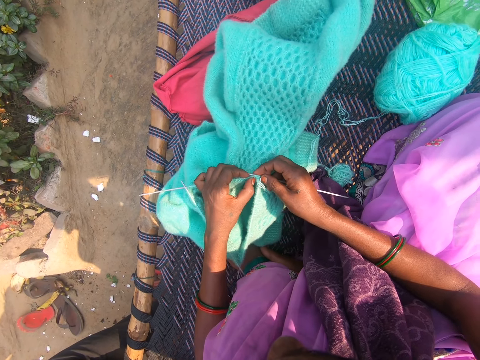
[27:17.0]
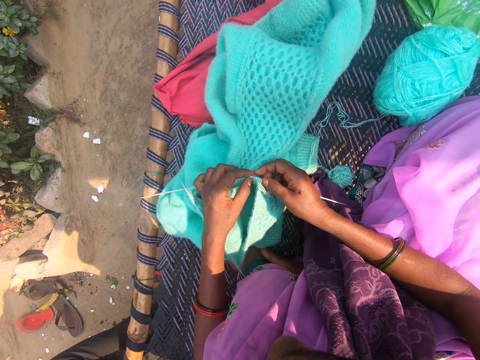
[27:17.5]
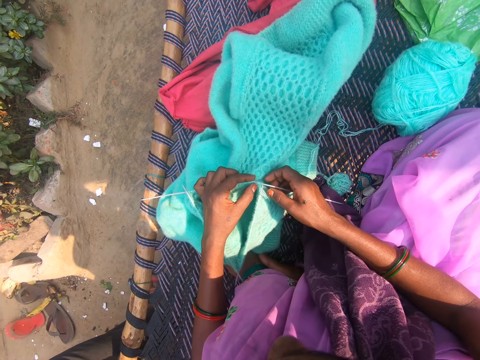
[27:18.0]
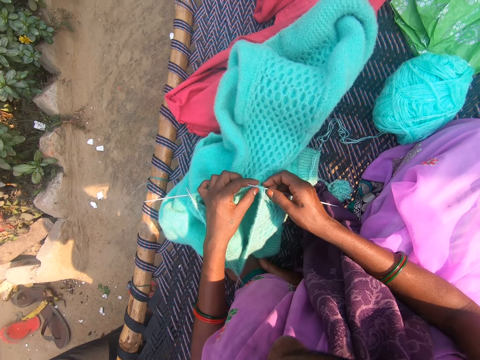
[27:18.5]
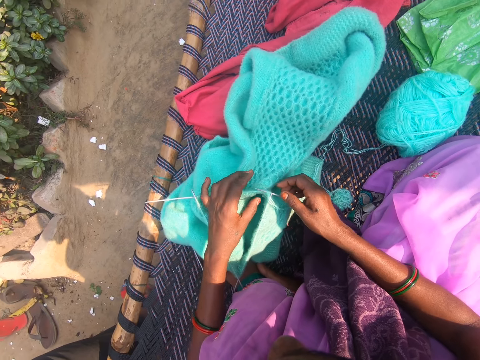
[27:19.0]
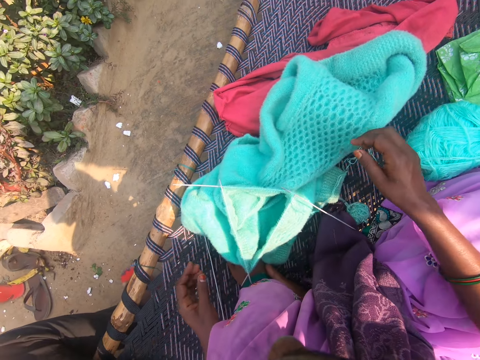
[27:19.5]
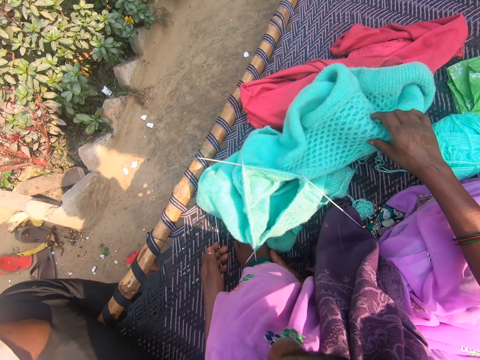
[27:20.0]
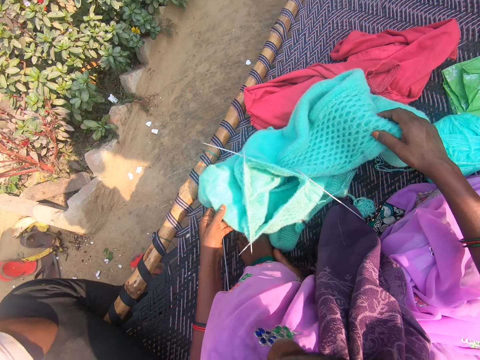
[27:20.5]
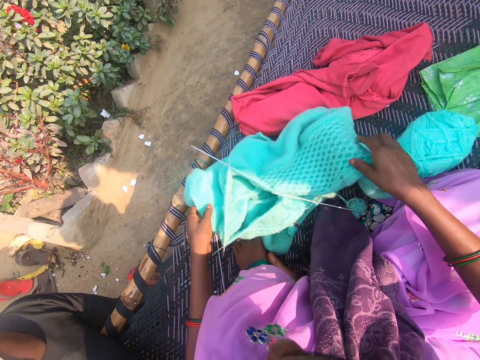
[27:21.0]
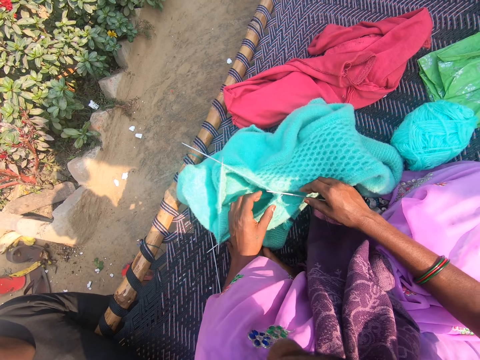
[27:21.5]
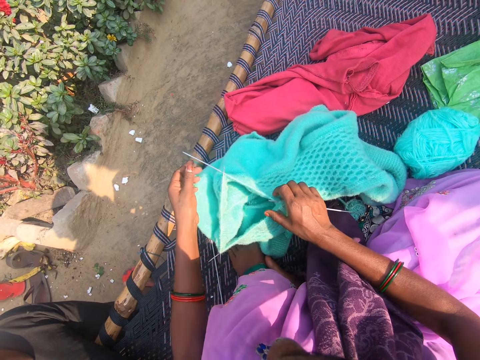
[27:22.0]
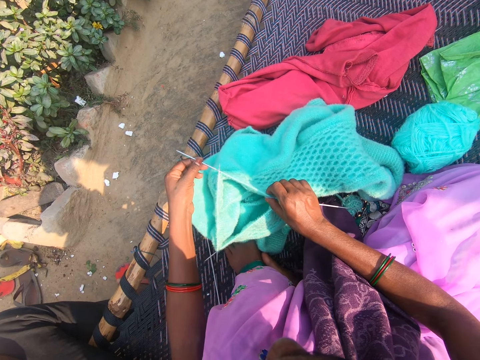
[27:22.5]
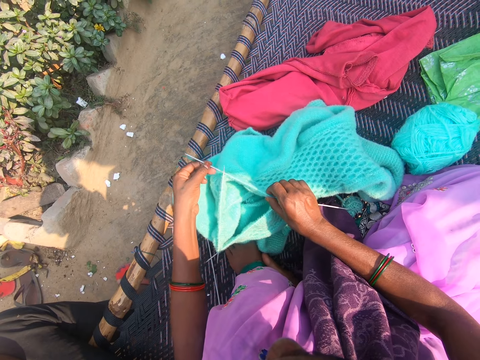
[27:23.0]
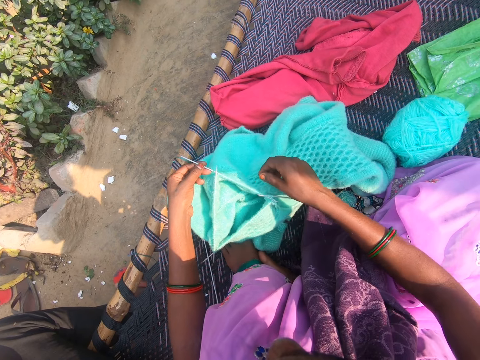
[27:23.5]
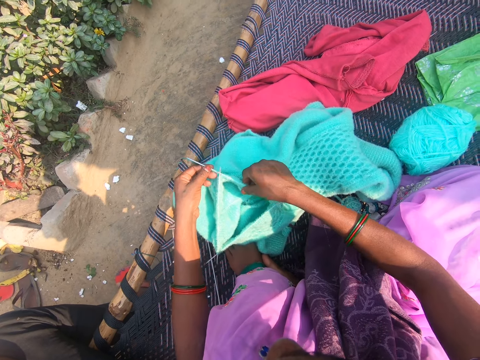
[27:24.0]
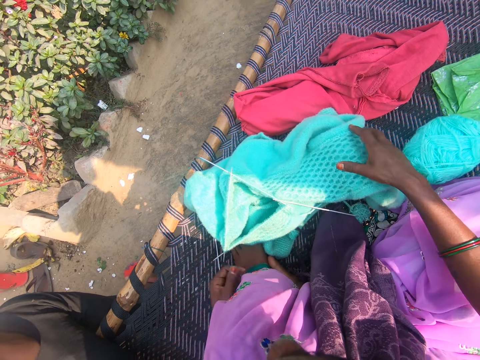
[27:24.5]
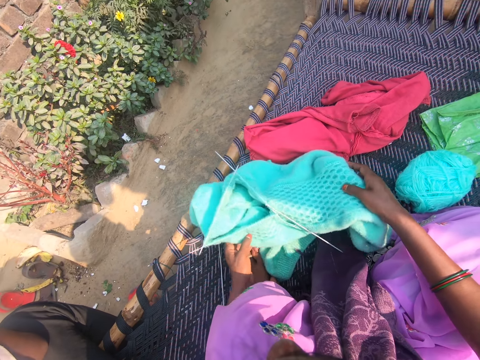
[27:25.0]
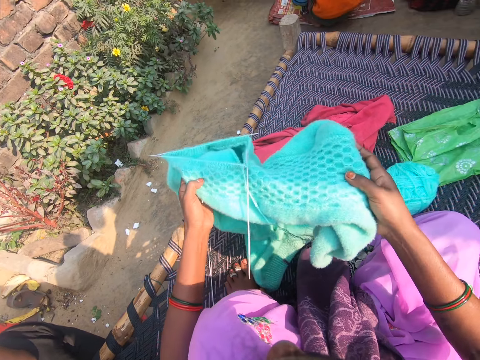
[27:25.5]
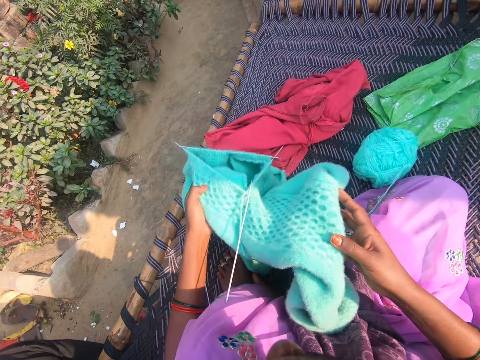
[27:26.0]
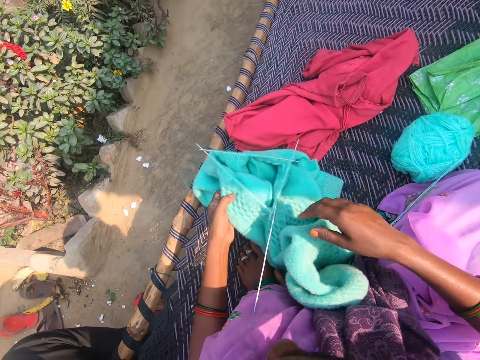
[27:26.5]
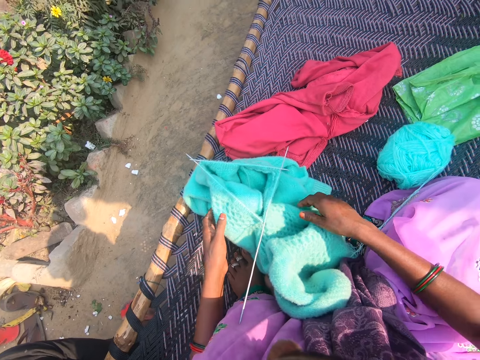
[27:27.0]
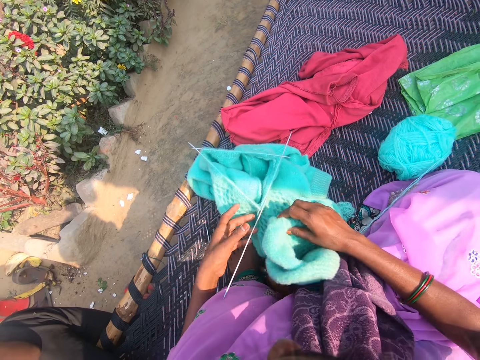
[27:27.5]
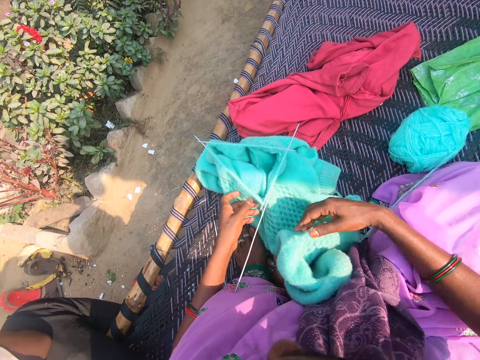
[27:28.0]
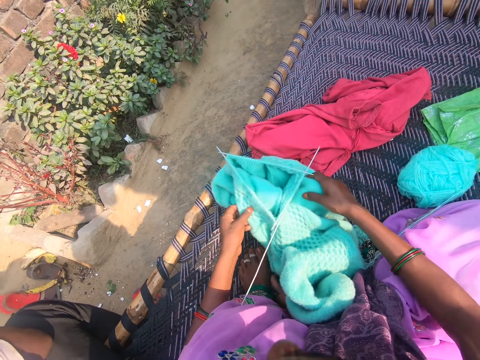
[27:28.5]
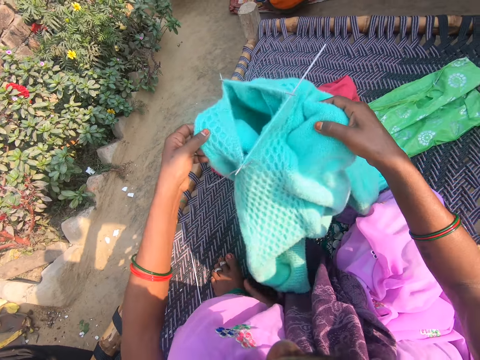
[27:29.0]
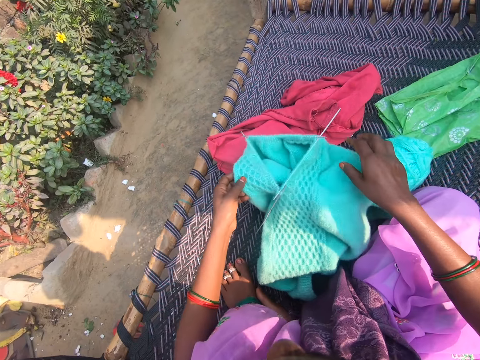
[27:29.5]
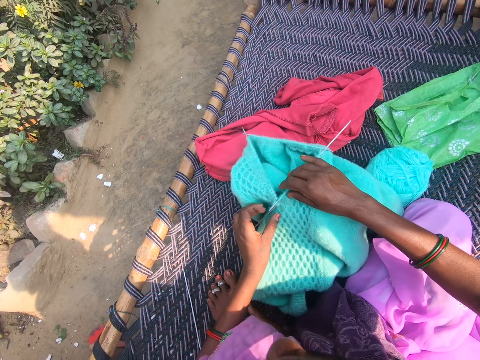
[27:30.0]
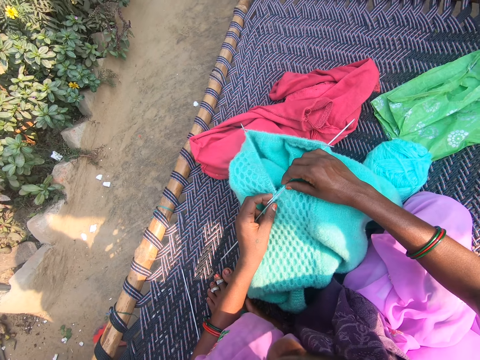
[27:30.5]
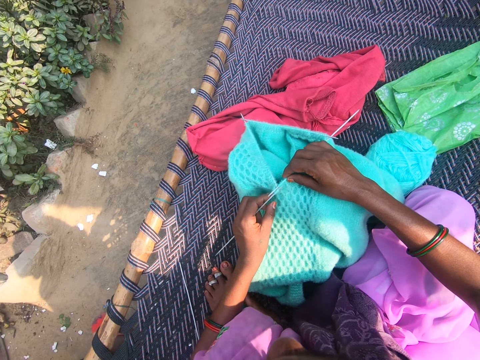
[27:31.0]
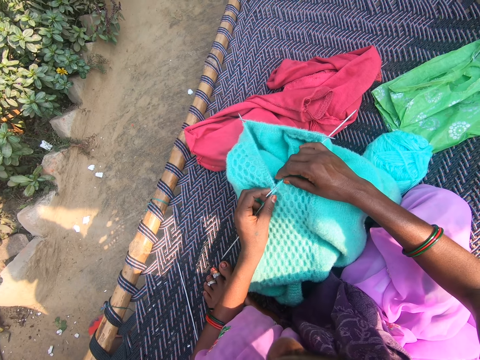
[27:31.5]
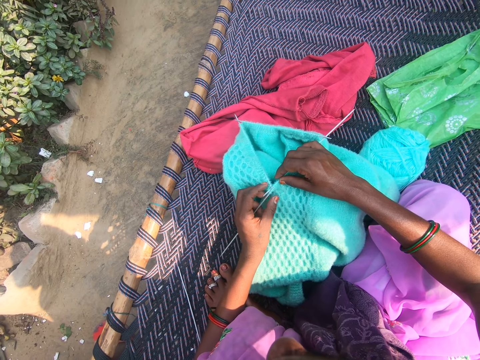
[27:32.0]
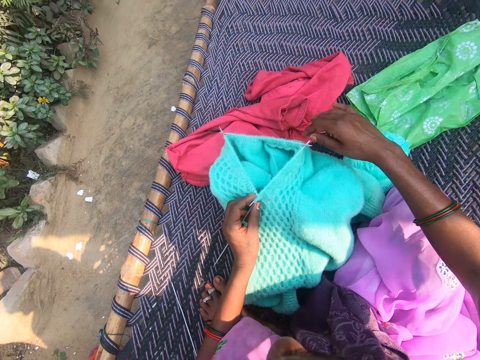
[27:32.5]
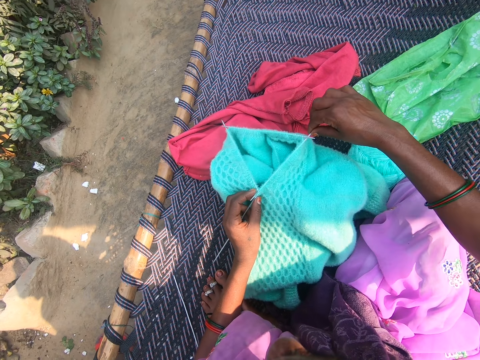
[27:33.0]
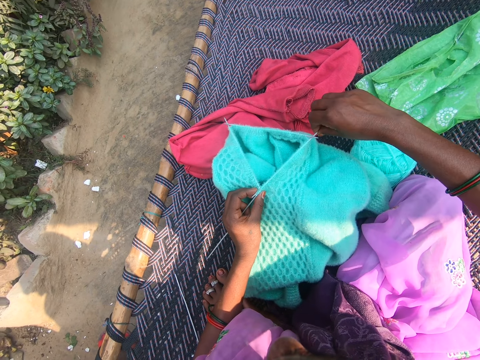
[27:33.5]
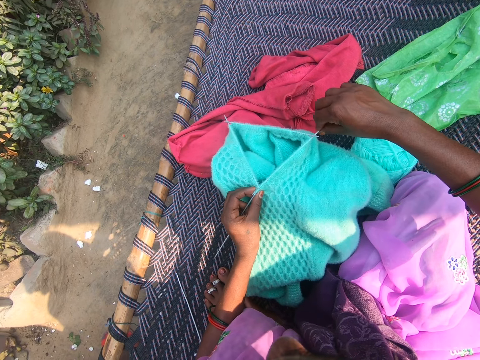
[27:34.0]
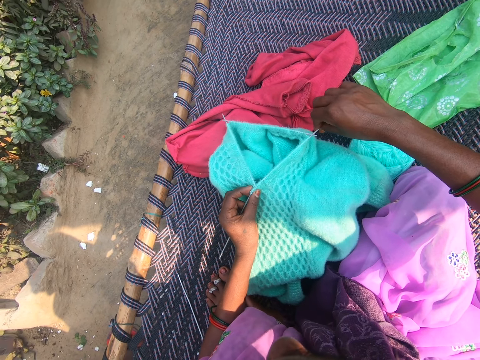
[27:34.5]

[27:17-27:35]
The camera wearer leaves the yarn fabric. She moves the yarn fabric or woolen fabric closer to her with both hands. She pushes the knitting needle in the woolen fabric. She knits the yarn with the knitting needles. She repositions the yarn fabric on the mat with both hands. She holds the yarn fabric with her right hand. She repositions the yarn fabric on the mat with both hands. She moves the knitting needle. She knits the yarn with the knitting needles.

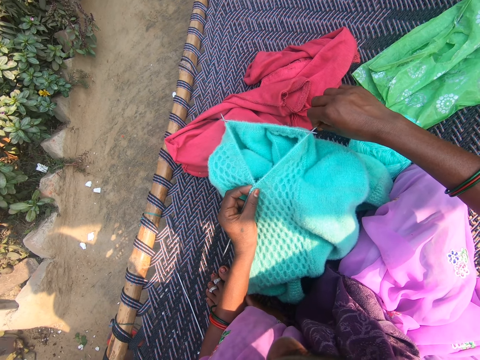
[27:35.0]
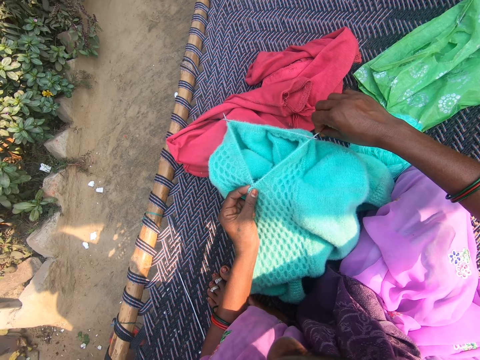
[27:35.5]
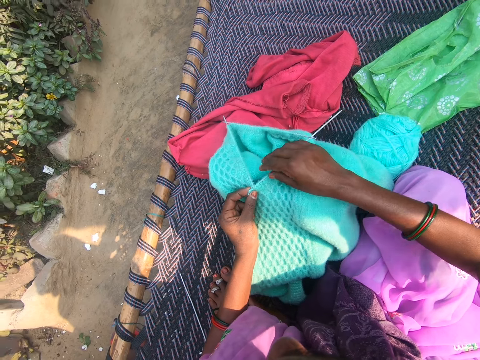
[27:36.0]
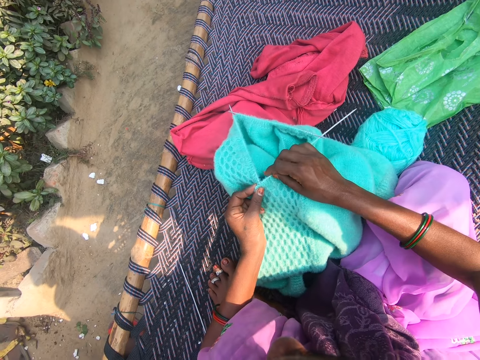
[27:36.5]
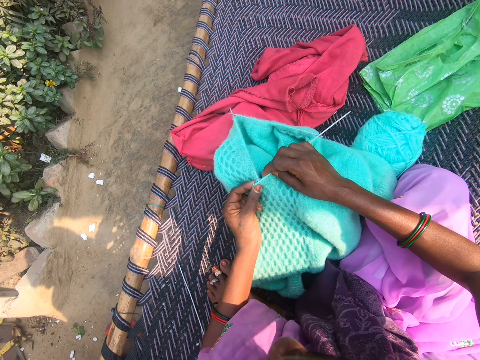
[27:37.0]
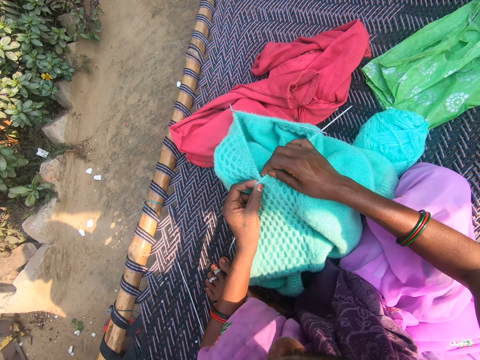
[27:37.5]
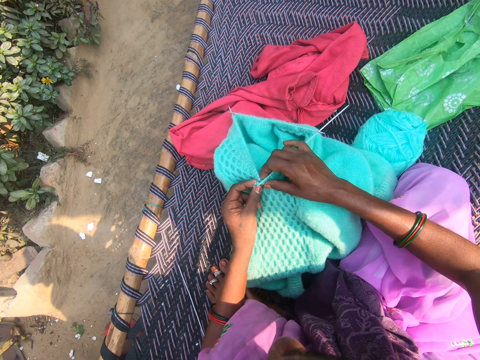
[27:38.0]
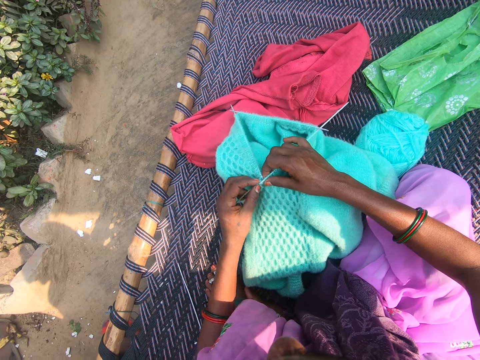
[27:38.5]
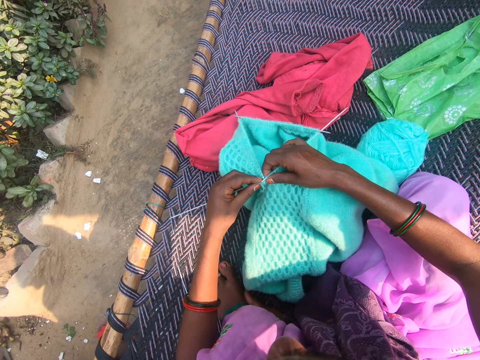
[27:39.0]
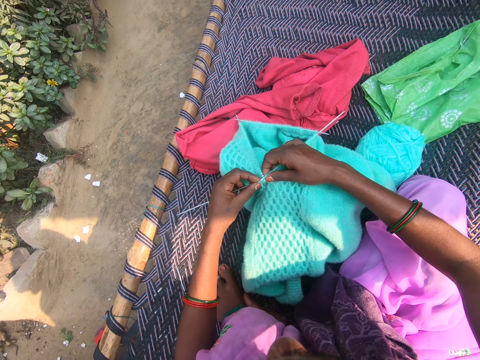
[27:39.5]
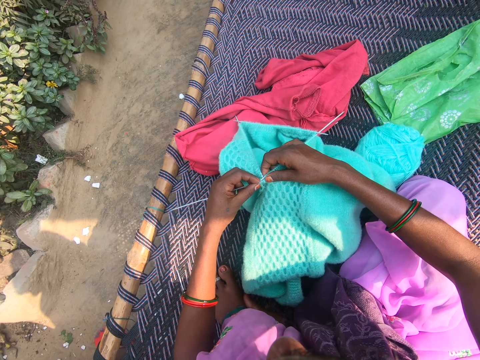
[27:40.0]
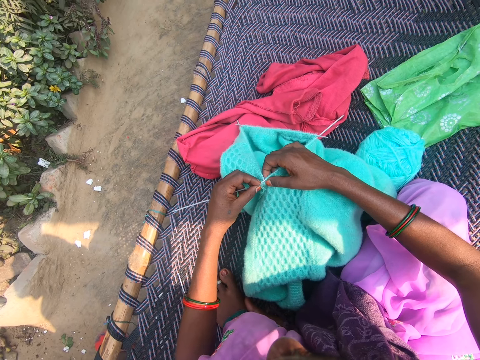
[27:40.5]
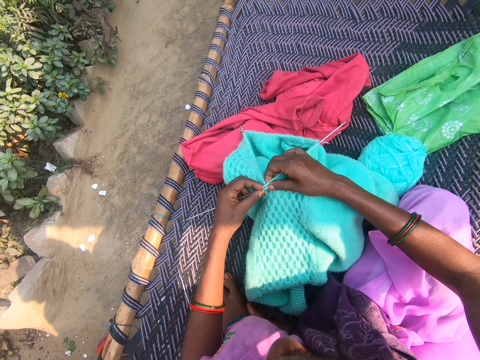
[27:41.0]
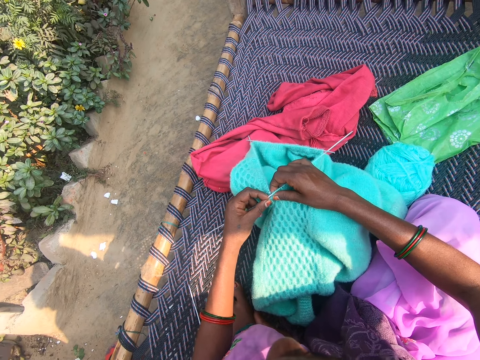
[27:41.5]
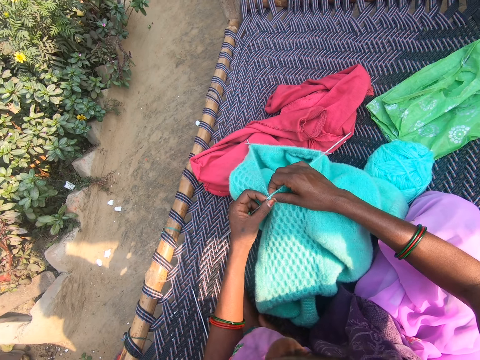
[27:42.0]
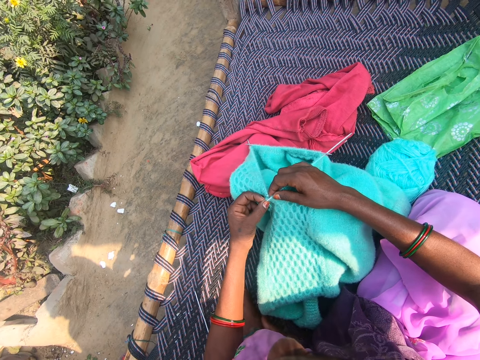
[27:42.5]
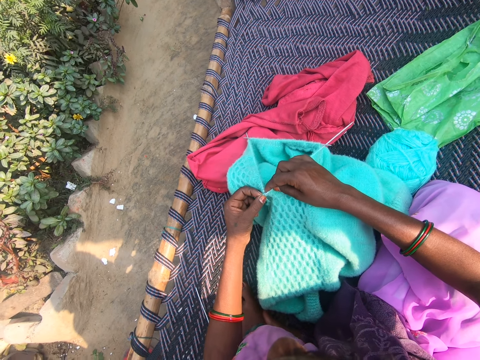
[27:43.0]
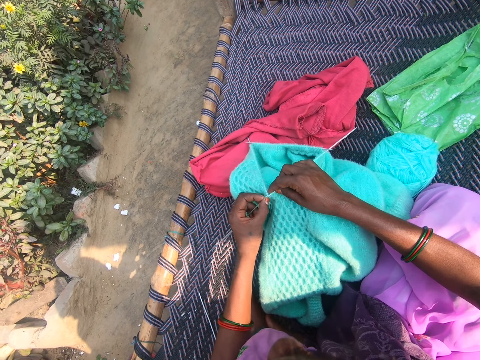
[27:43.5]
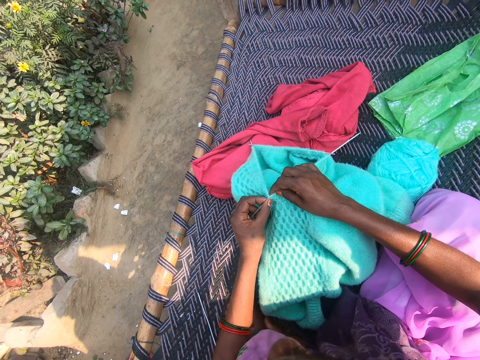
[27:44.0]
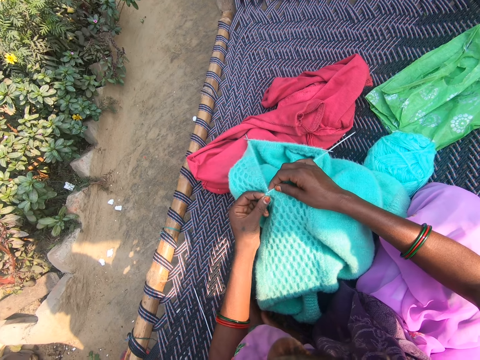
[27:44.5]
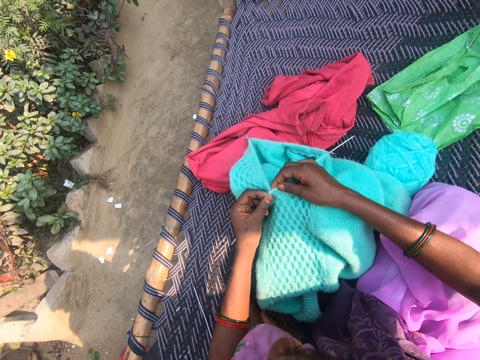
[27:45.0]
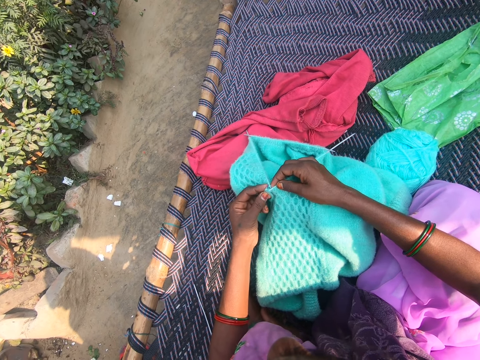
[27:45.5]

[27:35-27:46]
The camera wearer knits the woolen fabric with a knitting needle and a yarn. They speak out to someone.
